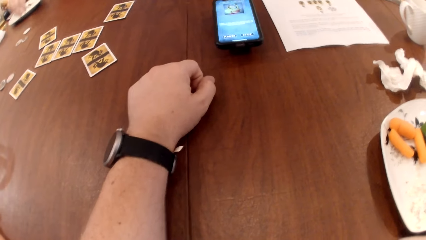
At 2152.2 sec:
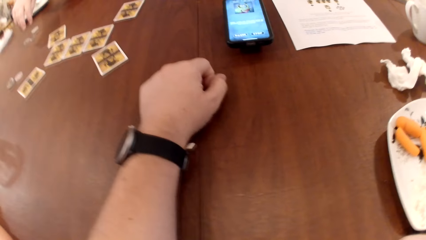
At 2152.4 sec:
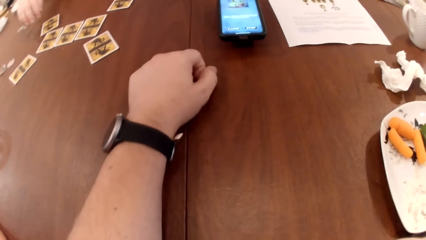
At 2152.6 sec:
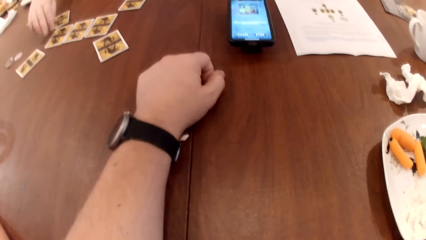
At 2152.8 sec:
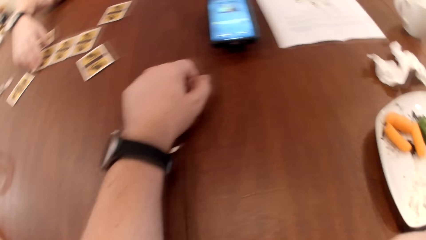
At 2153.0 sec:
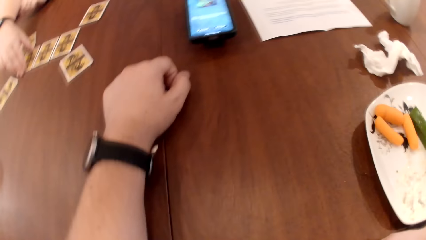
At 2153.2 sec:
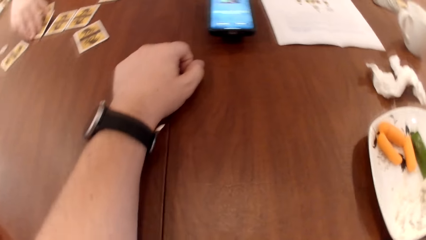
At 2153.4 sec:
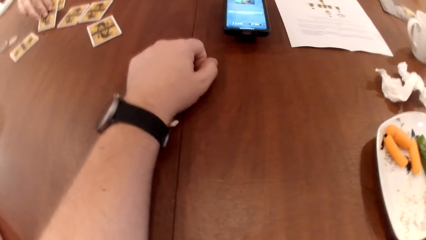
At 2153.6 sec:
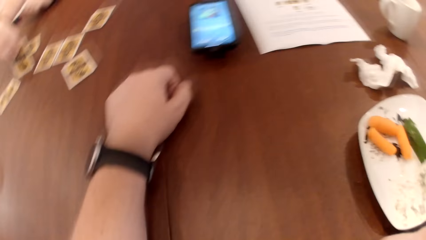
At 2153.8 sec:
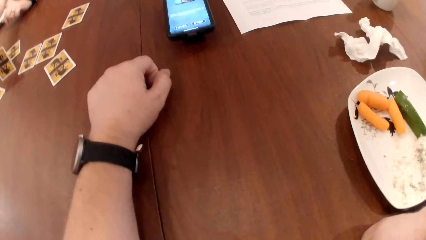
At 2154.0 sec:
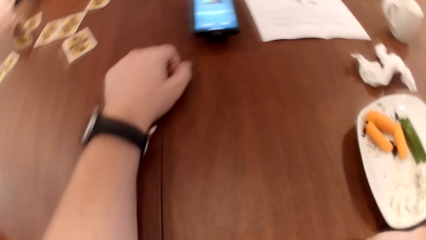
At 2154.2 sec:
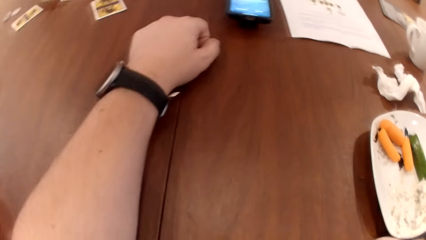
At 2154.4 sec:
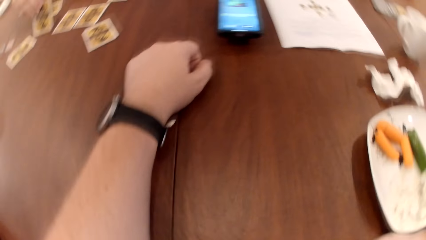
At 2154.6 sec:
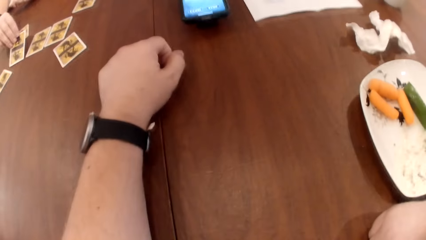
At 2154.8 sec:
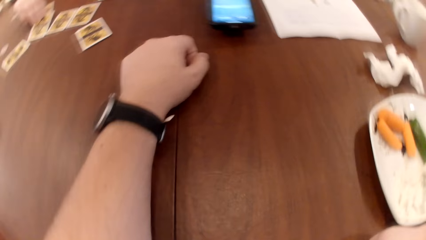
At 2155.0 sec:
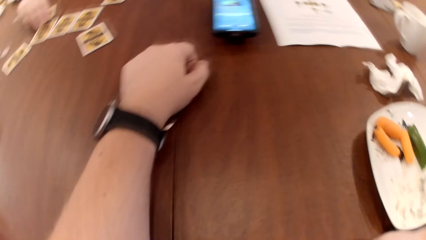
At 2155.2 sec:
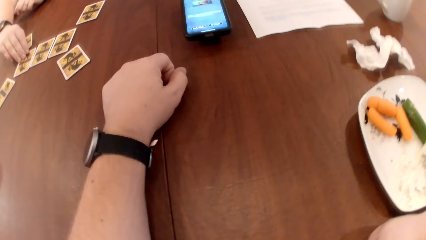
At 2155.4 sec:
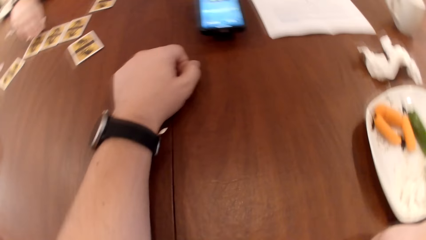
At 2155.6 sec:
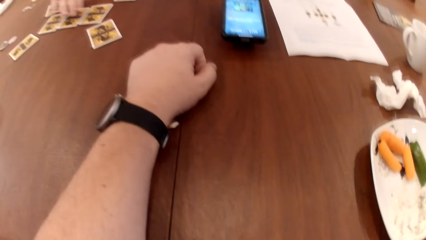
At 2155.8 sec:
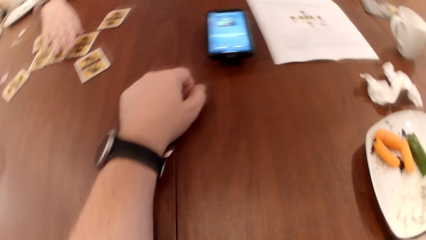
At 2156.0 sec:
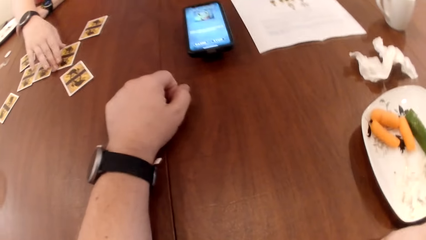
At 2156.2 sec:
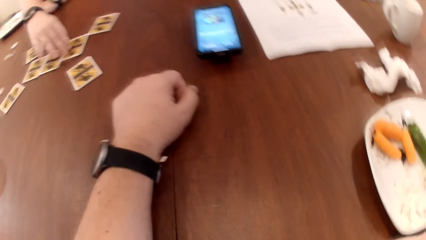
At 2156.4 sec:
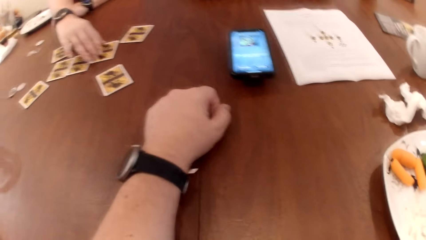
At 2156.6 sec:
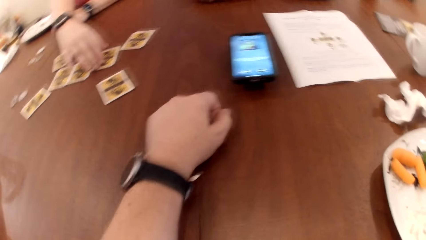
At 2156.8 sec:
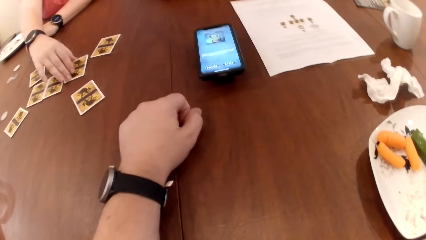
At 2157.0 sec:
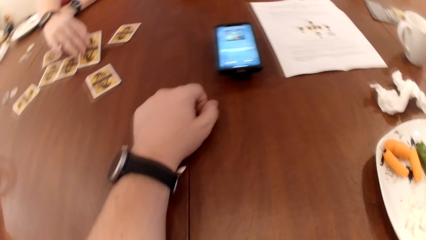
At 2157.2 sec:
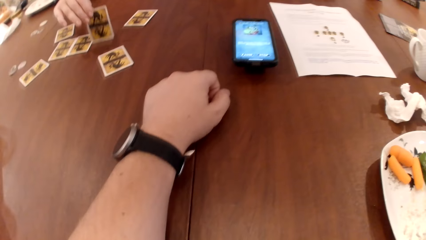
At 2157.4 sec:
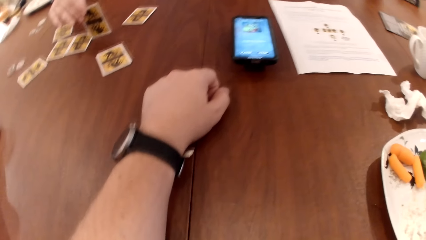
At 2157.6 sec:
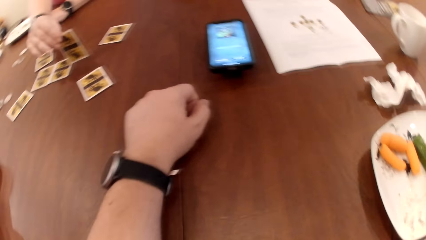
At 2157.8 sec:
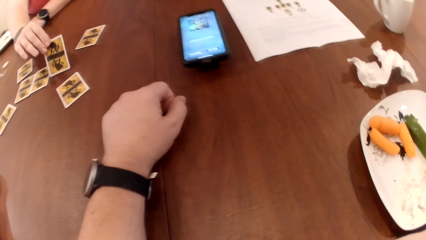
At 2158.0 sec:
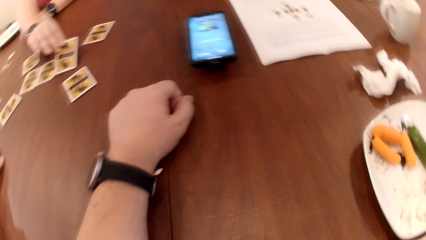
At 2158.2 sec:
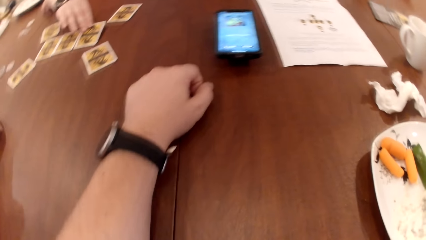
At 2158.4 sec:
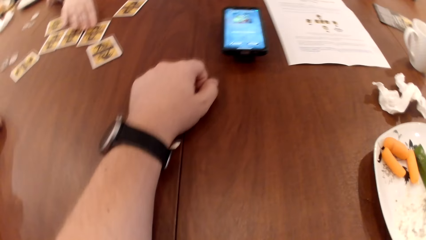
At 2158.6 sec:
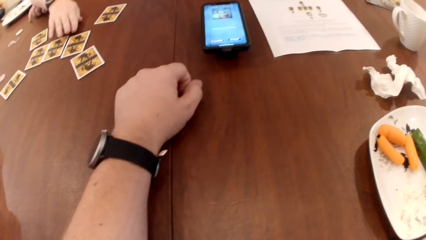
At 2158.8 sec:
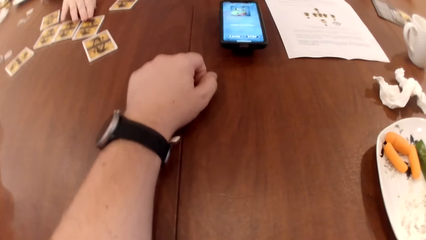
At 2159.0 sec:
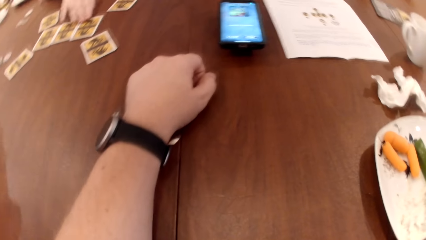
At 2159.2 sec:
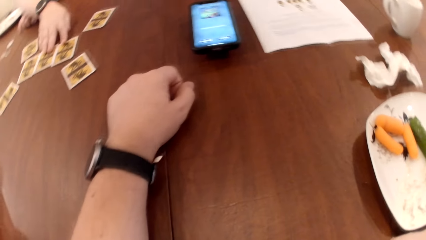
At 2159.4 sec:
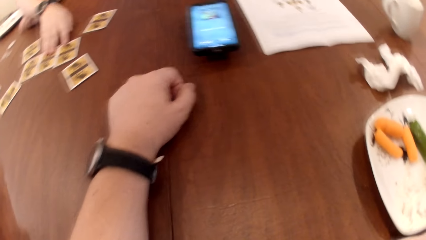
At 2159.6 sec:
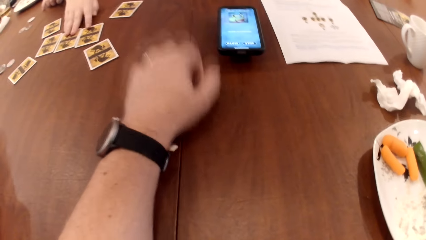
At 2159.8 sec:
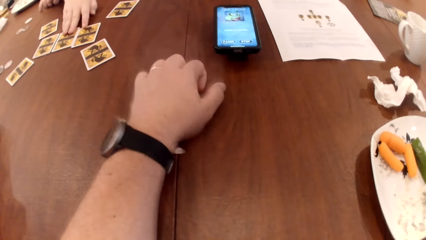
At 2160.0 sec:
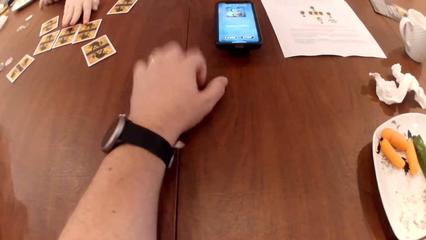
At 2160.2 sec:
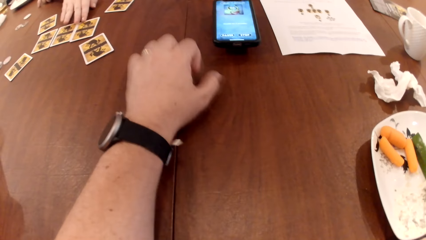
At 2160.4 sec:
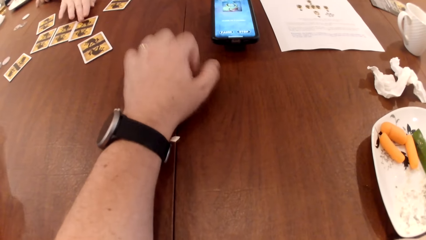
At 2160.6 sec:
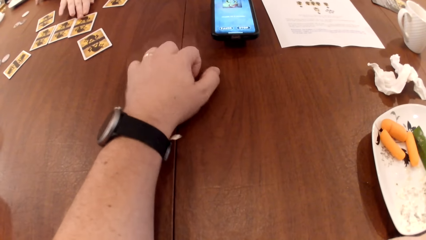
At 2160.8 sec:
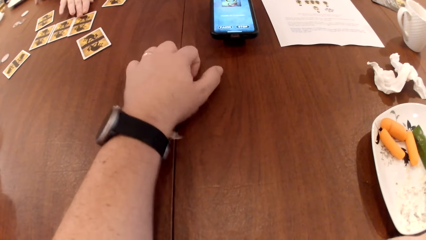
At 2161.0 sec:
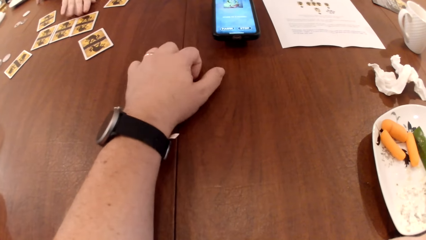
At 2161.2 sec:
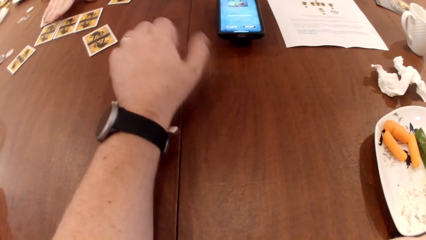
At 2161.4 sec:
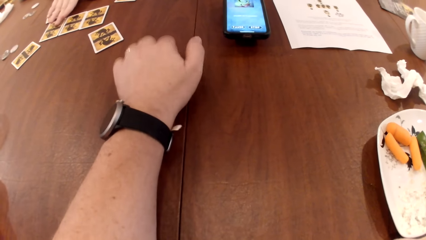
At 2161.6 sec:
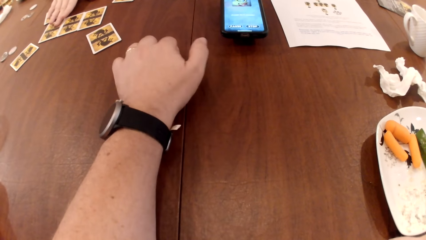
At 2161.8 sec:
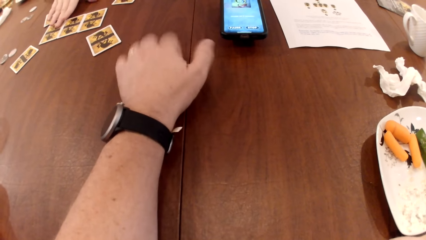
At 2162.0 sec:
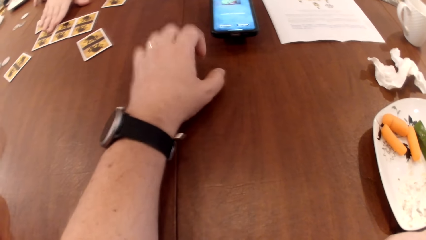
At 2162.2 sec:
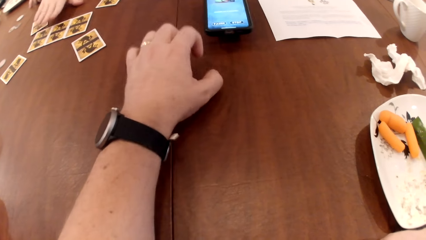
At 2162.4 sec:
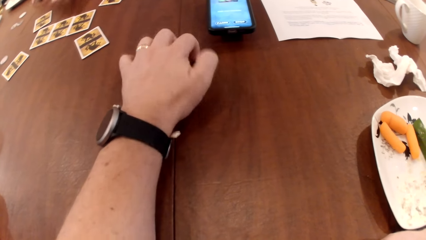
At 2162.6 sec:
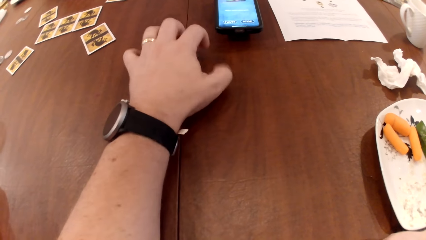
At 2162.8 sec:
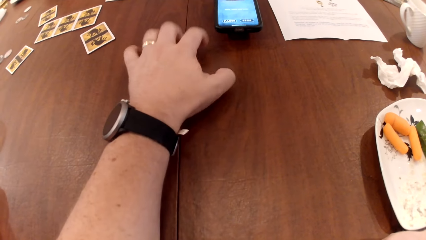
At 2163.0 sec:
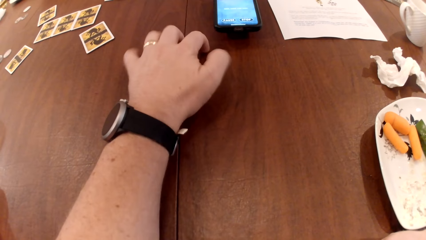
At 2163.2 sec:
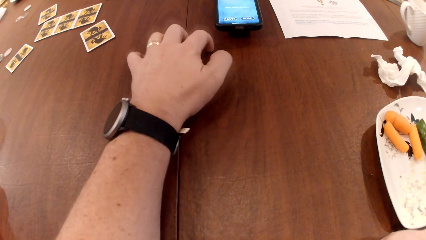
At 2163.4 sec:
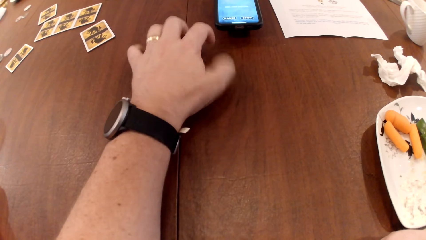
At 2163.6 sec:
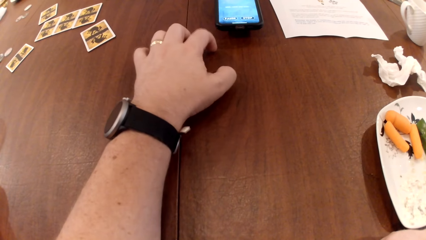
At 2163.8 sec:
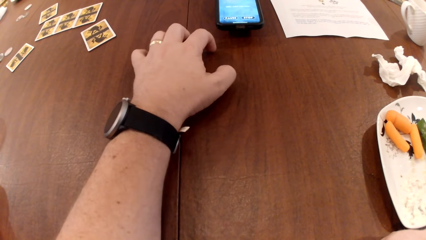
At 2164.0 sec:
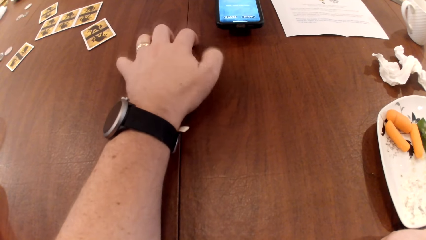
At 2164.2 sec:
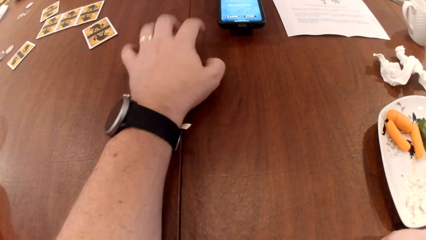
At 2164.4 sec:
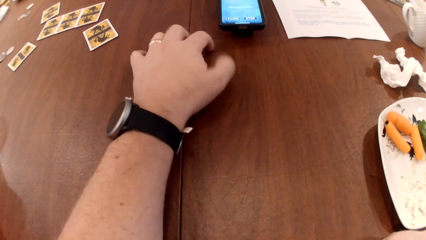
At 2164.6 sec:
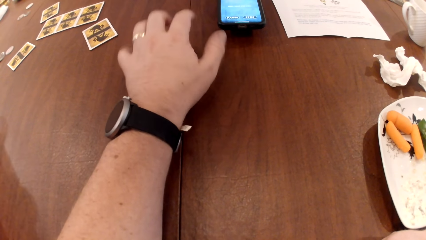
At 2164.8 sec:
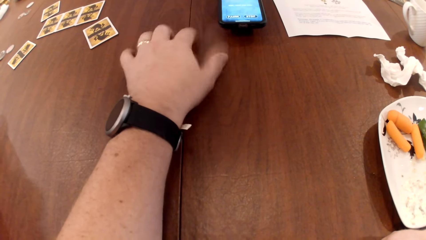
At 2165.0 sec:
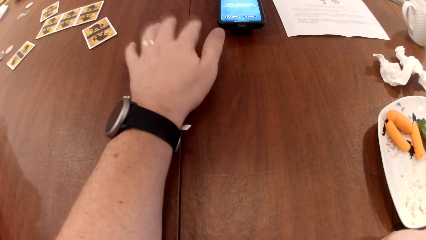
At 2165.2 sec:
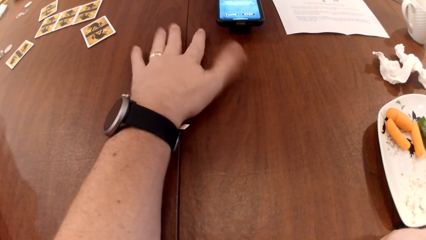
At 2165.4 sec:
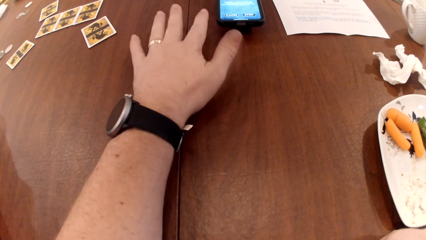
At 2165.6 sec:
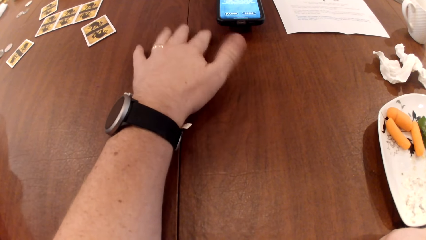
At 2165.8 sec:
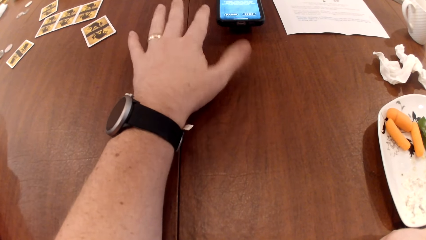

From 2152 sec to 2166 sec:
The woman opens the card on the table with her right hand. She opens the card again. The camera wearer taps the table with his left hand. The woman adjusts the cards on the table with her right hand. The camera wearer hits the table.

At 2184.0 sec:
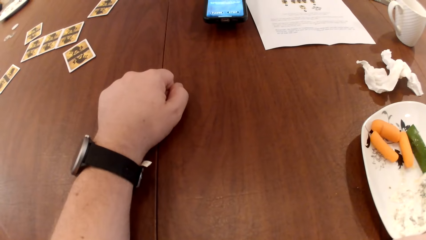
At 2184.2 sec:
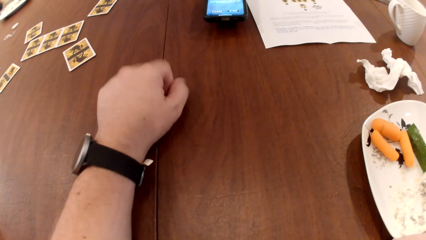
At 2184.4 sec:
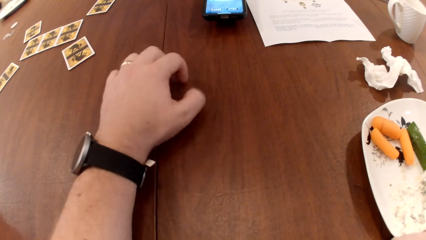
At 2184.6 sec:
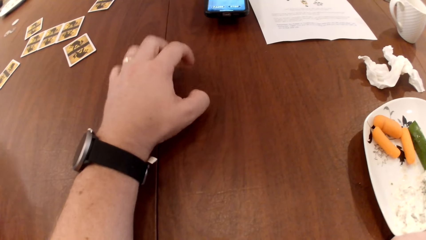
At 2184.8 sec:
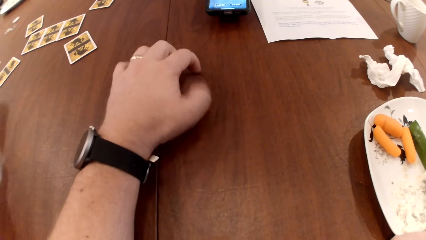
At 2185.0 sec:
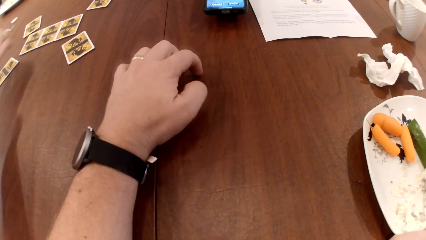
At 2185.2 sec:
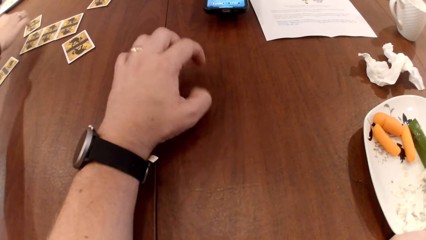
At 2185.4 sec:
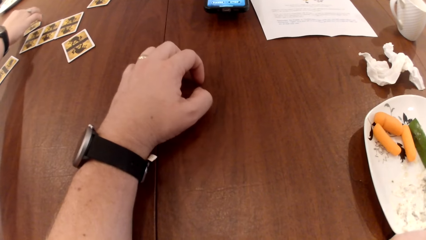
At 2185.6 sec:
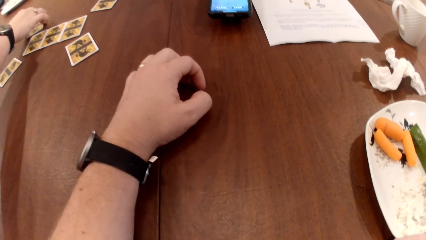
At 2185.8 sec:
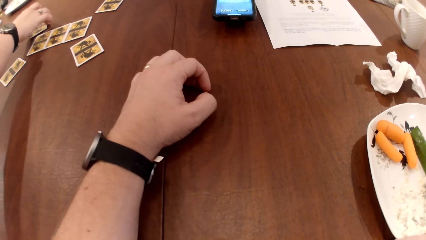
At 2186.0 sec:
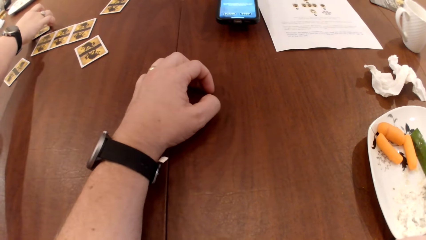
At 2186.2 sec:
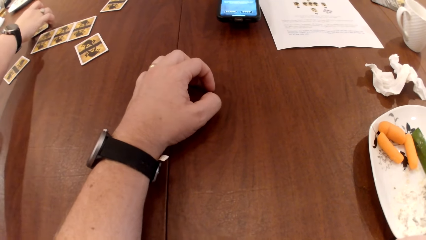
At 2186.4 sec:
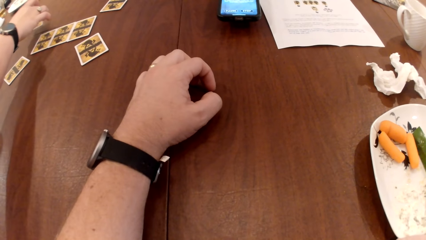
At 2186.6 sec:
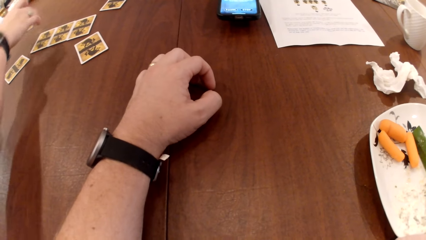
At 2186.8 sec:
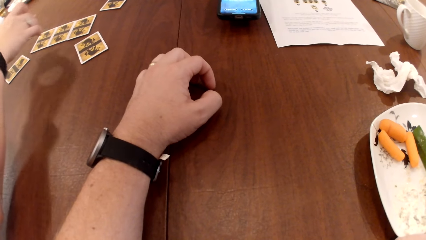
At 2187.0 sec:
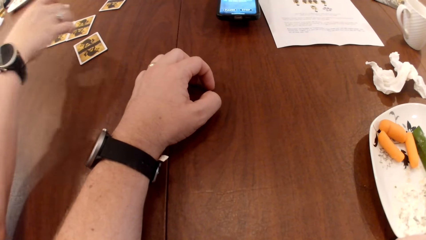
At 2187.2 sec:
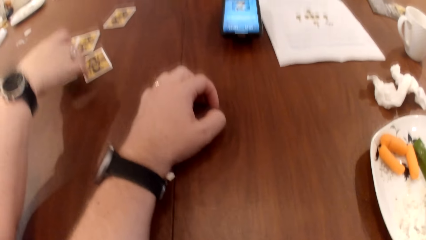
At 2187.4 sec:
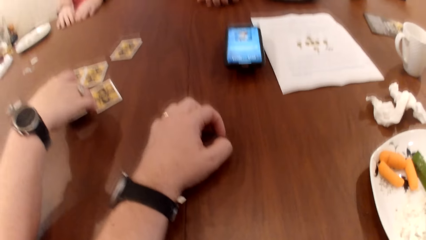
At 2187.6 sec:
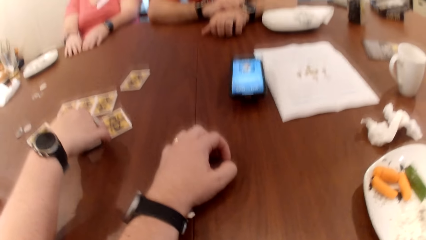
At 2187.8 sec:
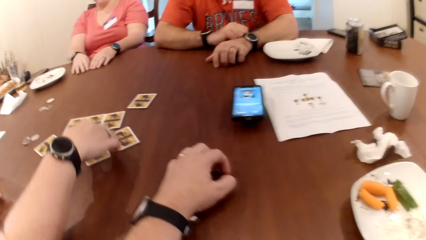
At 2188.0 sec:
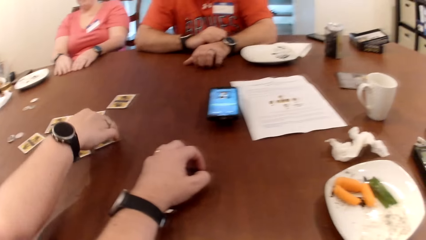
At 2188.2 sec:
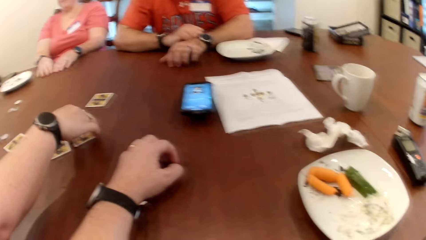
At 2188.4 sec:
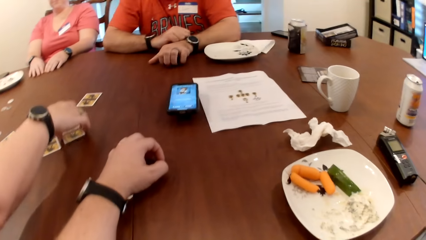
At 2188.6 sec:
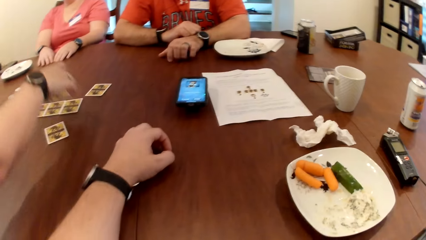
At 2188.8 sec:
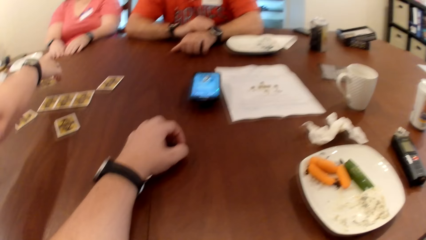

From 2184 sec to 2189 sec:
A woman moves a card on the table with her right hand. The woman moves the card on the table with her right hand again.
